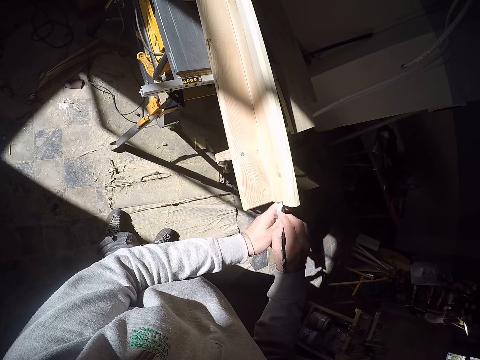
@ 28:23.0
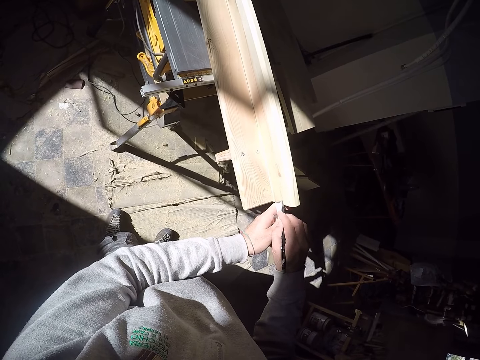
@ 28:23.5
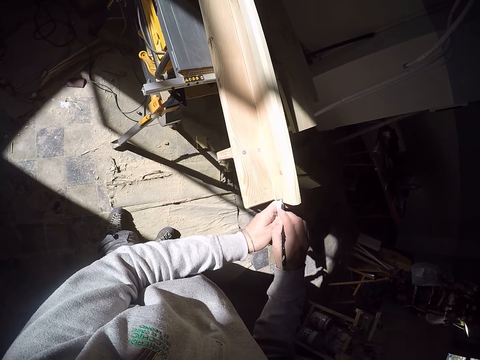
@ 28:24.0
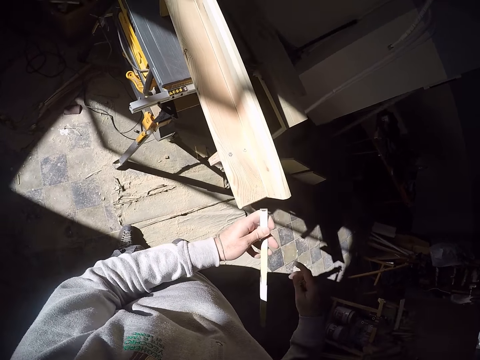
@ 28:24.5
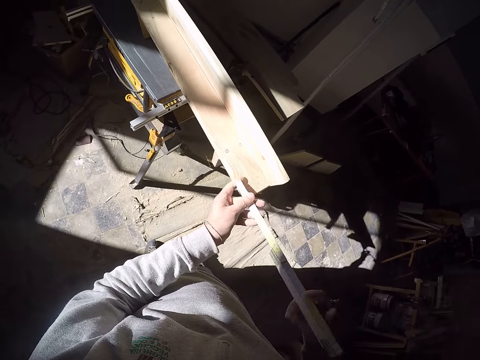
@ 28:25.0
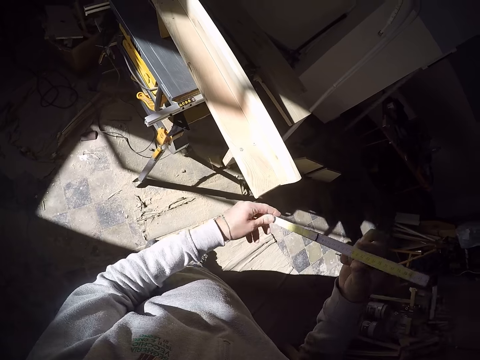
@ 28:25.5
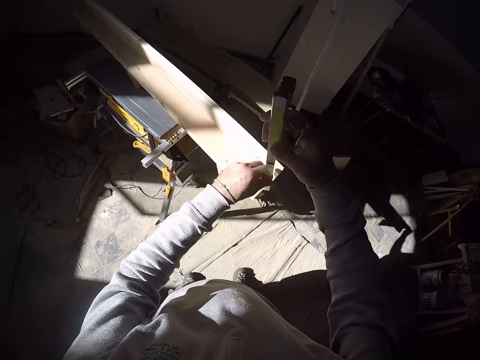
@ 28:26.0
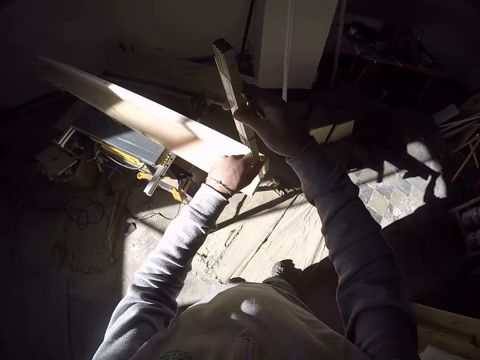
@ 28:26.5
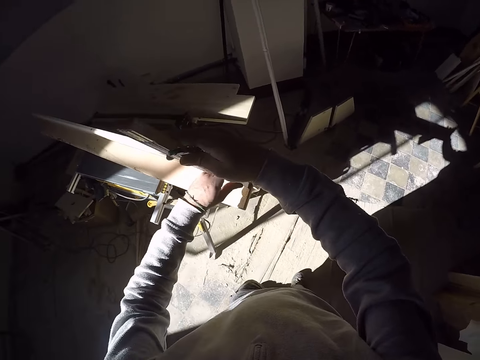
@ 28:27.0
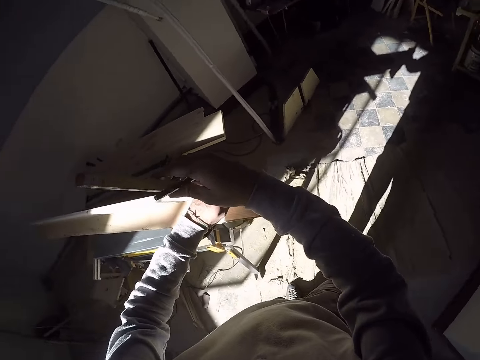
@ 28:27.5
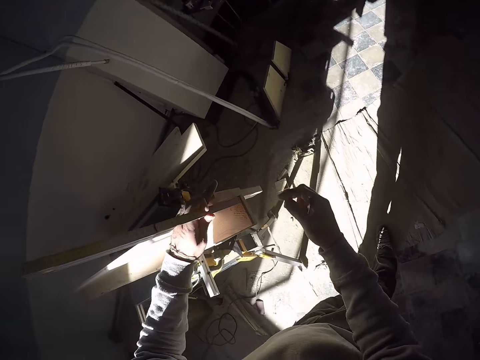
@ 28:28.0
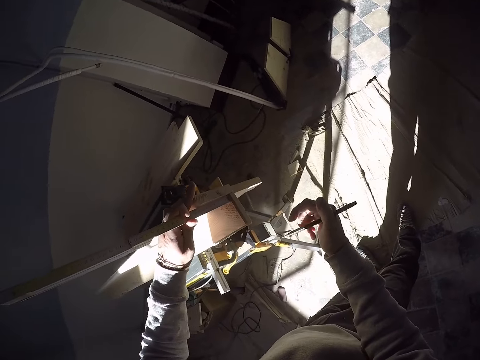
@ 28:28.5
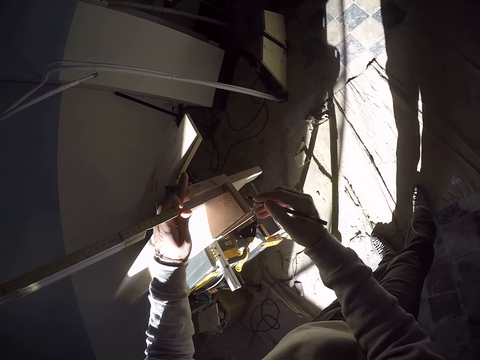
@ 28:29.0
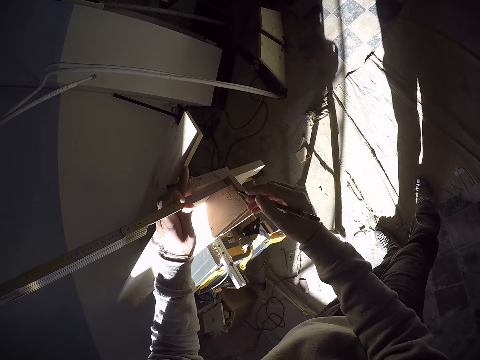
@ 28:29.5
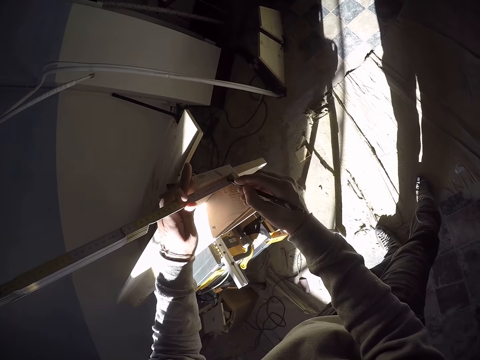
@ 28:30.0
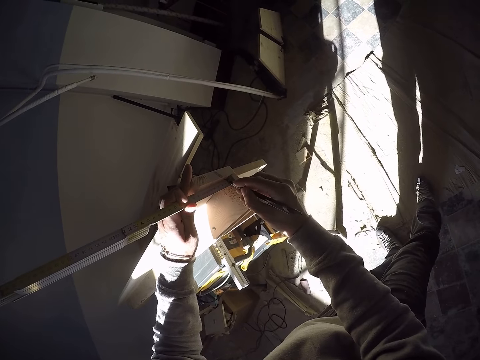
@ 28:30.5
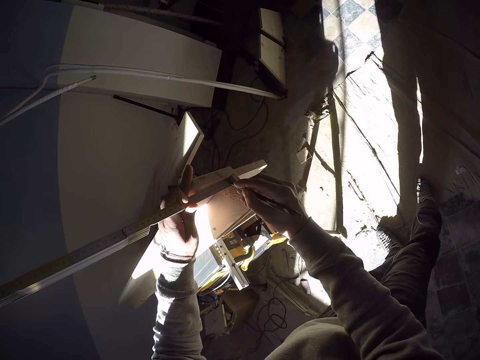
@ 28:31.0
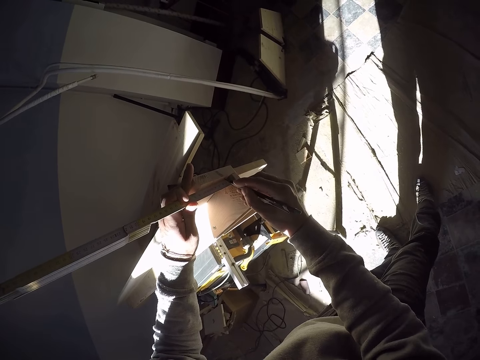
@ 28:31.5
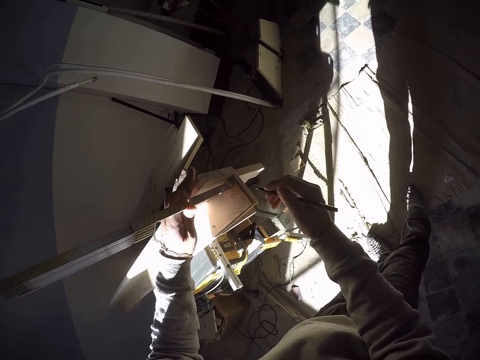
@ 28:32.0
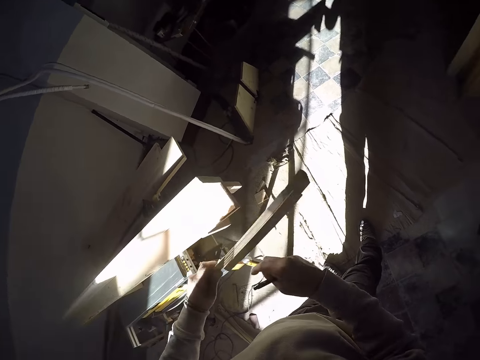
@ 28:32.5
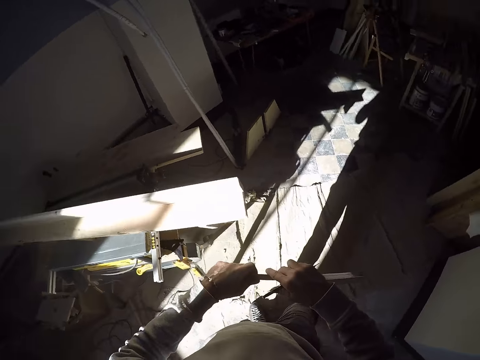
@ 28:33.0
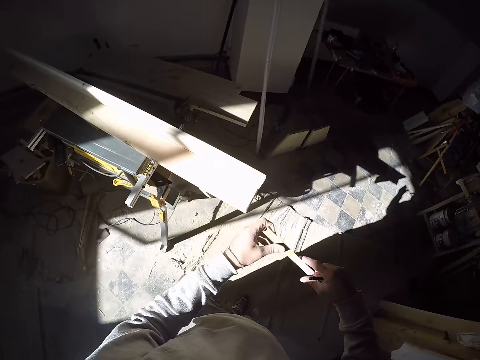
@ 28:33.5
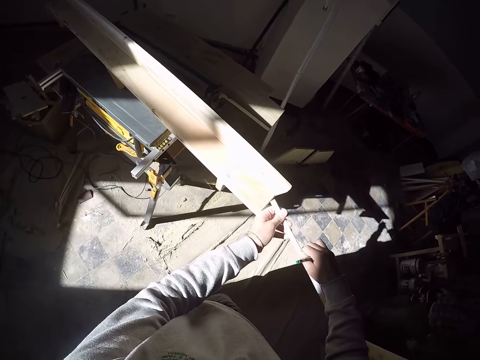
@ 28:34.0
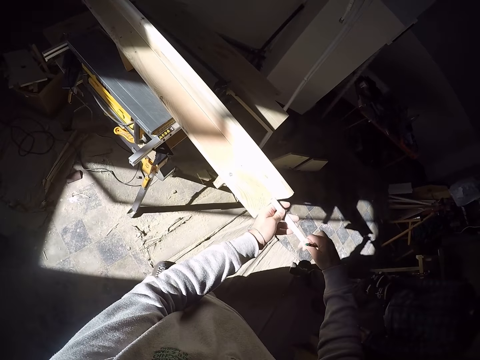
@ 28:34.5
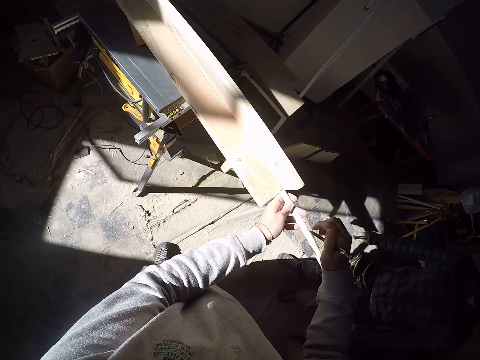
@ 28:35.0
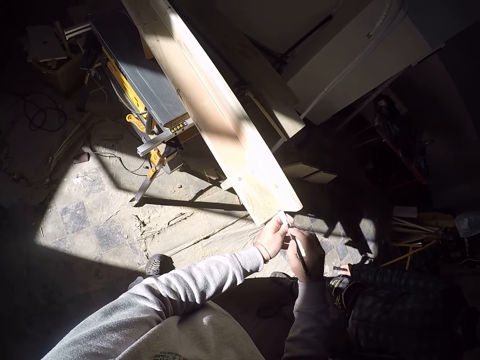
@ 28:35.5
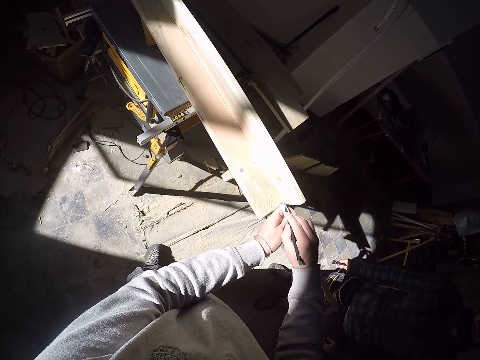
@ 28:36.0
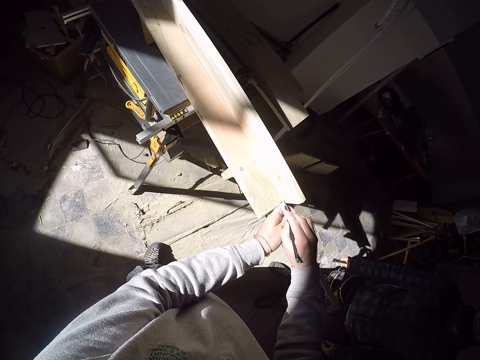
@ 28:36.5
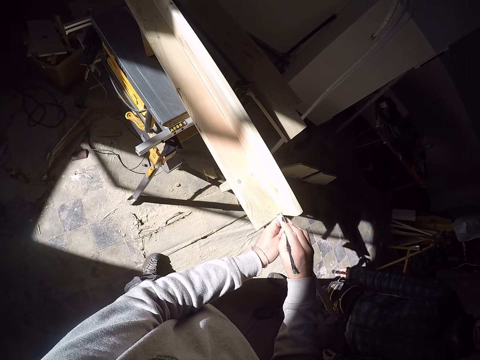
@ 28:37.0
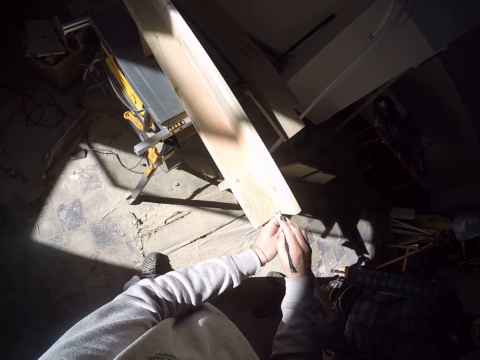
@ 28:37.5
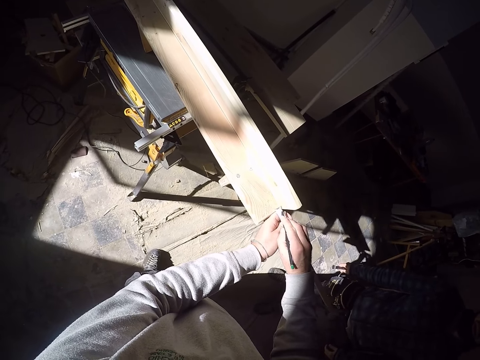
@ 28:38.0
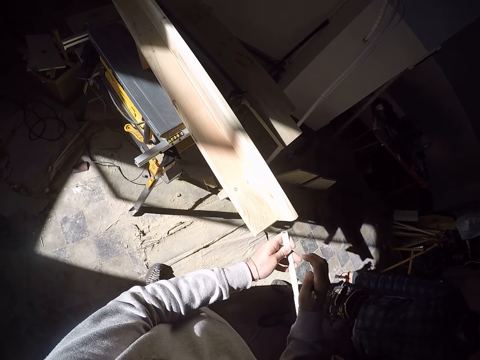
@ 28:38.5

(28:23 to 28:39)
The camera wearer turns the ruler. He puts the ruler on the plank. He measures the wood with a measuring tape. He moves the pen on the hand. He marks the table with a pencil in his right hand. He turns the ruler on the hand. He holds the ruler on the hand. He puts the ruler on the plank. A man walks towards the camera wearer. The camera wearer moves the pen to the ruler. He marks the table with the pencil in his right hand.

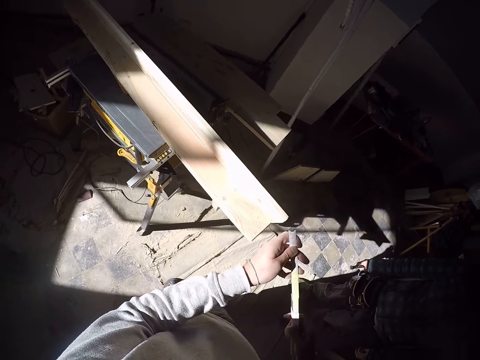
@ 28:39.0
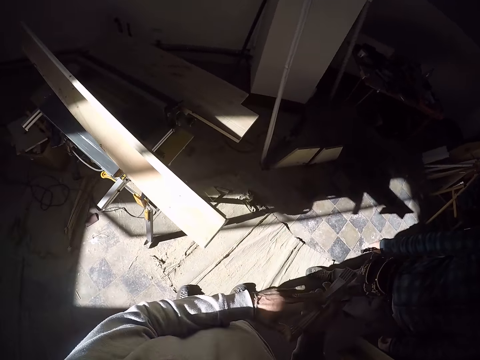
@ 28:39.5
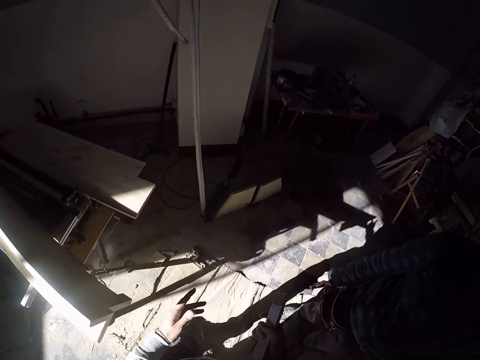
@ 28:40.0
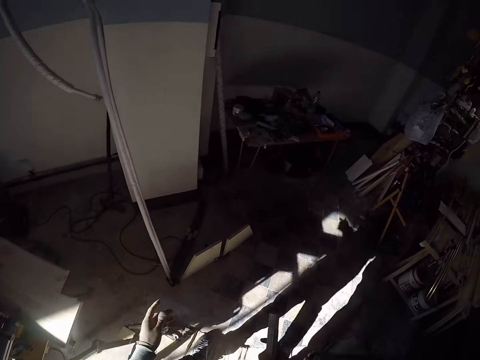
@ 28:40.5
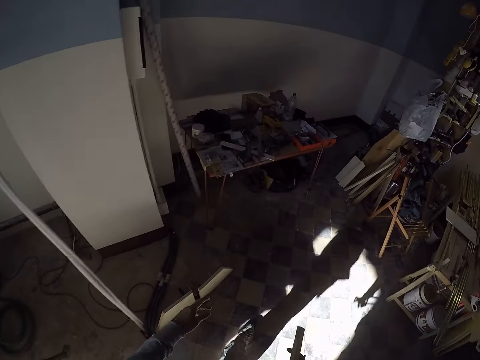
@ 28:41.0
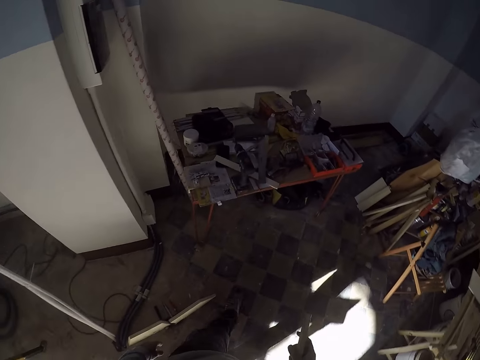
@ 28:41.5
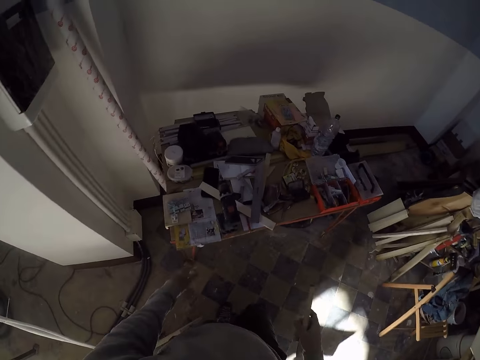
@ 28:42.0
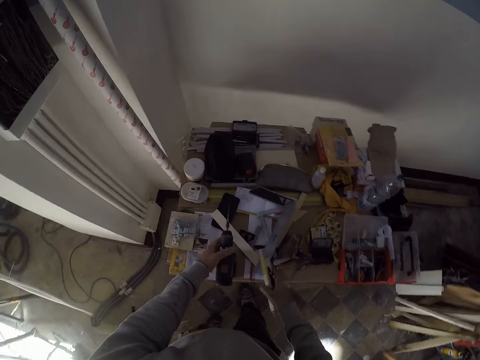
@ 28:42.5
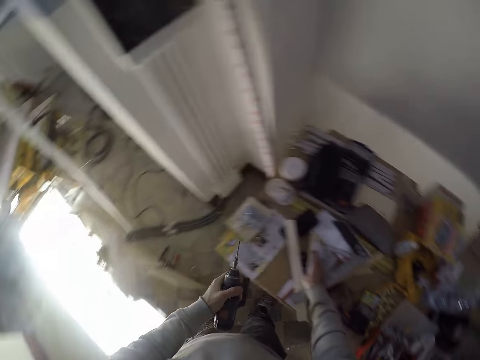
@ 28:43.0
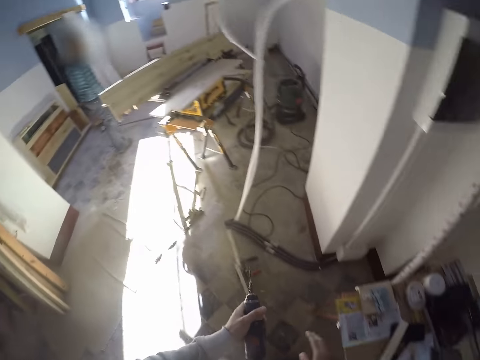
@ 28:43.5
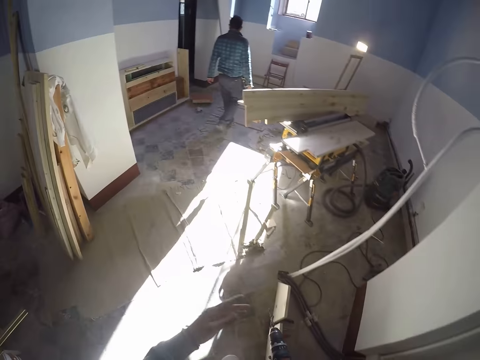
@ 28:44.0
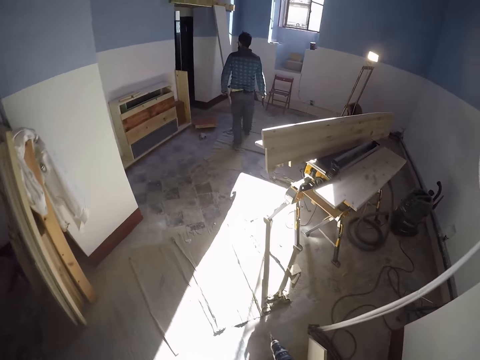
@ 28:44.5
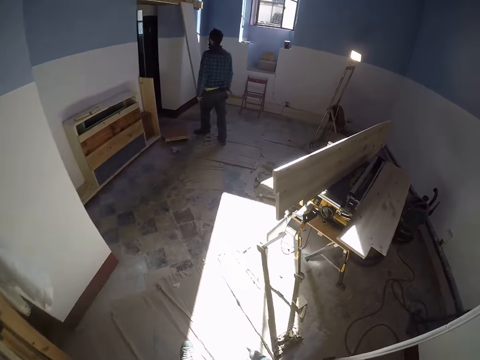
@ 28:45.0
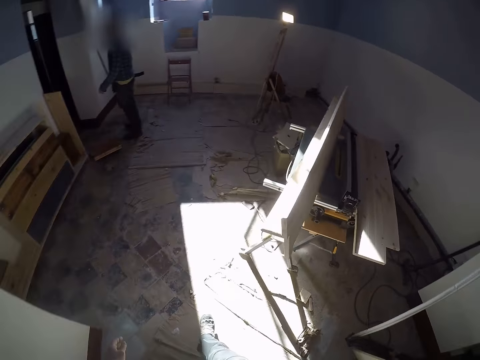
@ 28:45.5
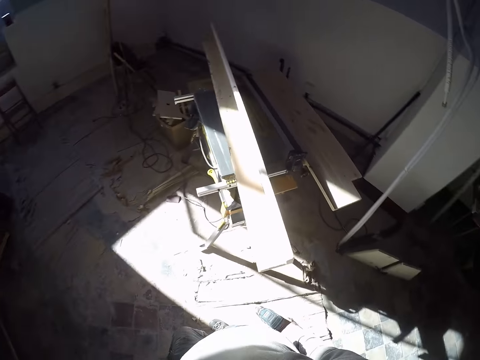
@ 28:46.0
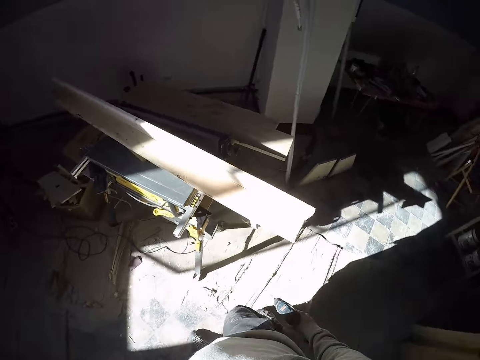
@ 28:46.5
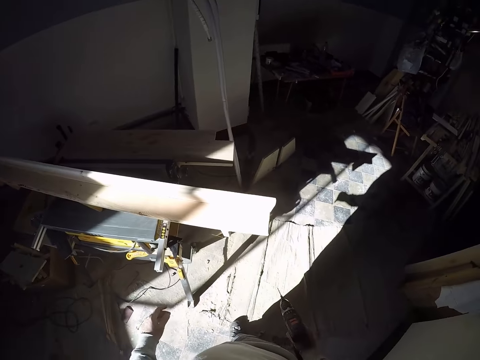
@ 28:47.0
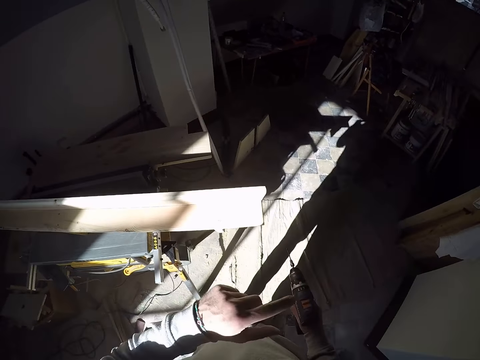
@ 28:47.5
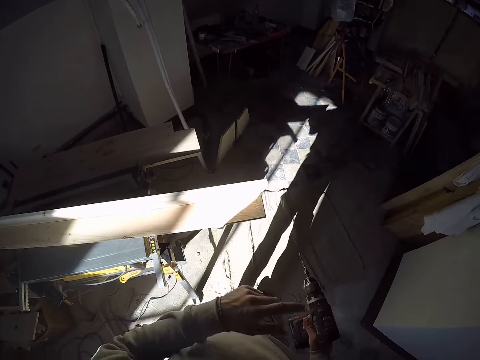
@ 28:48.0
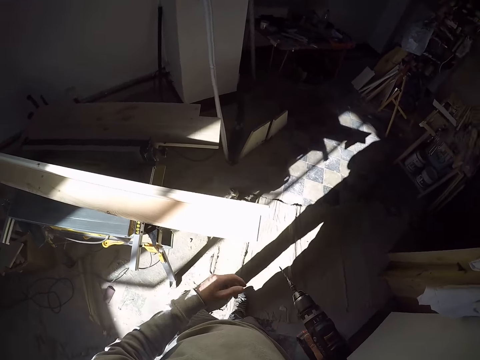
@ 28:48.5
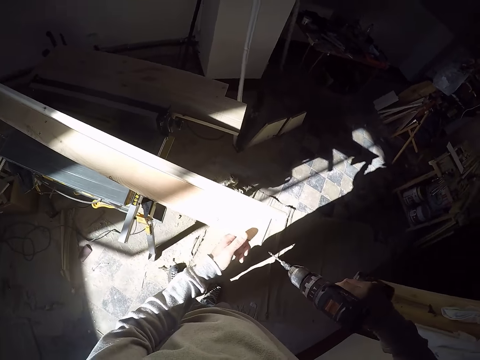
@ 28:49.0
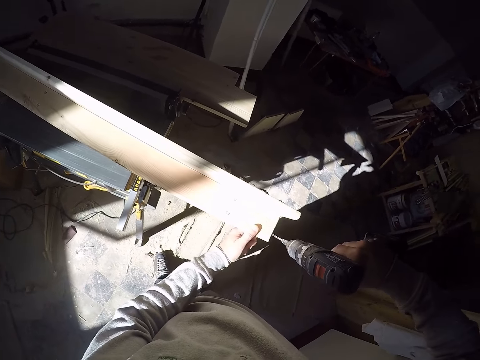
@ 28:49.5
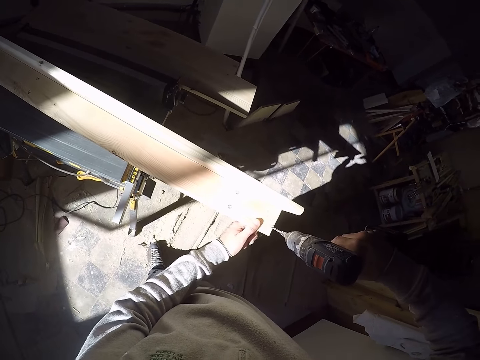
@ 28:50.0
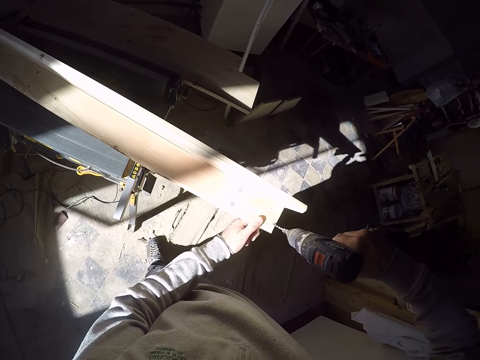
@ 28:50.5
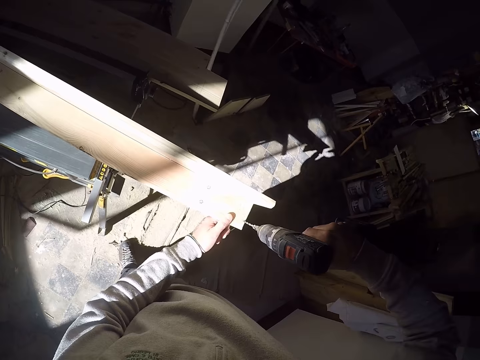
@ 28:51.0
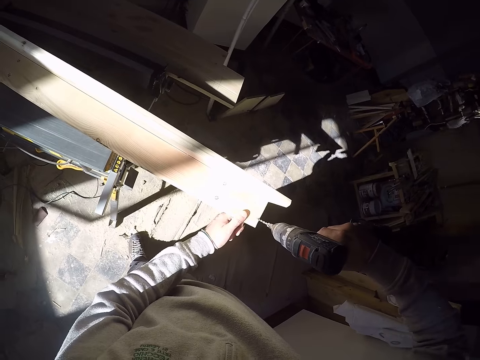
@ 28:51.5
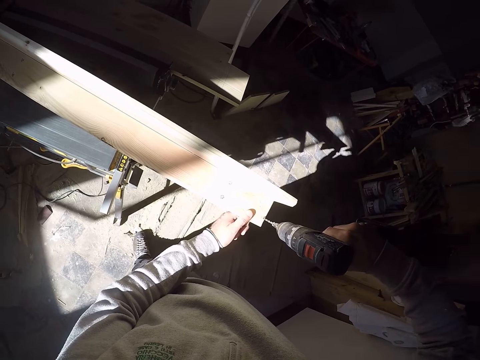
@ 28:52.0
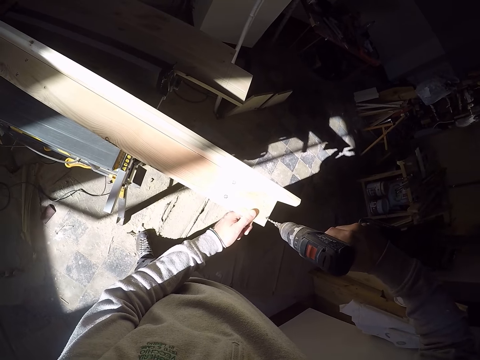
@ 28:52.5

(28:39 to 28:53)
The camera wearer folds the ruler. He walks towards the table. He picks up a screwing machine or drill from the table with his left hand. He puts the ruler on the table. He walks towards the iron saw table. He puts the drill to the other hand. A man walks towards the door. The camera wearer moves the finger on the drill. He holds the plank. He screws the wood with the screwing machine in his right hand.
